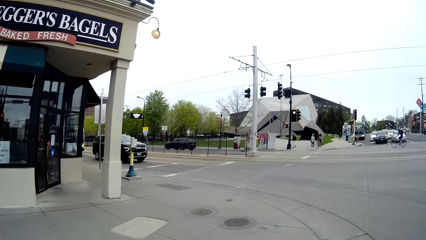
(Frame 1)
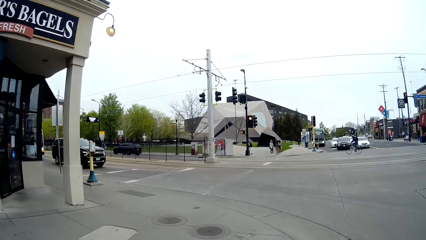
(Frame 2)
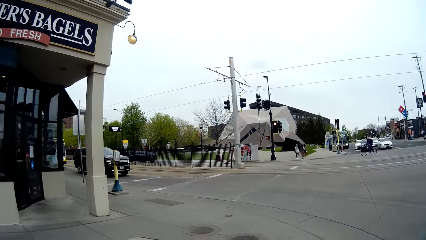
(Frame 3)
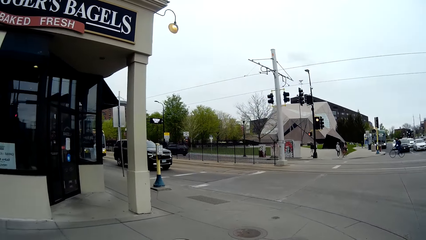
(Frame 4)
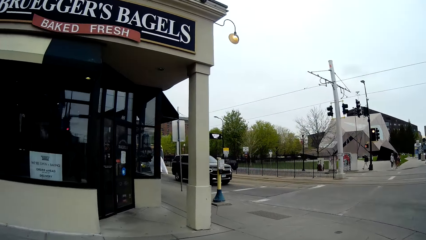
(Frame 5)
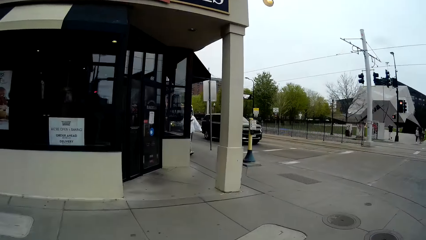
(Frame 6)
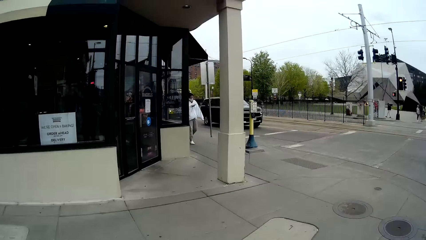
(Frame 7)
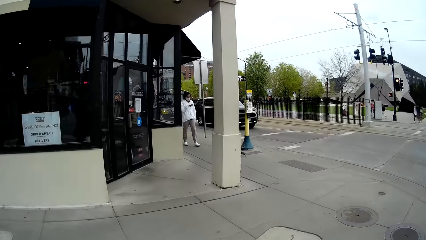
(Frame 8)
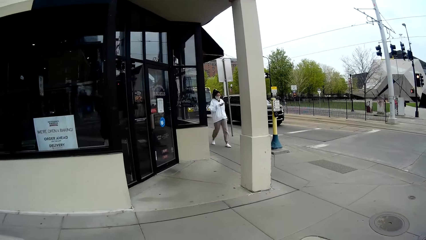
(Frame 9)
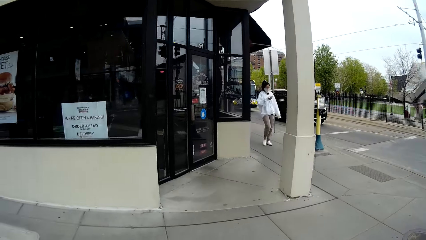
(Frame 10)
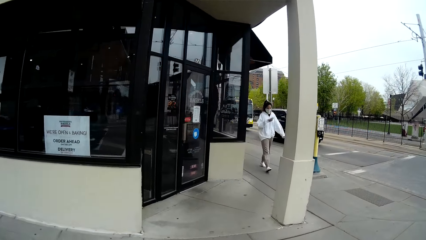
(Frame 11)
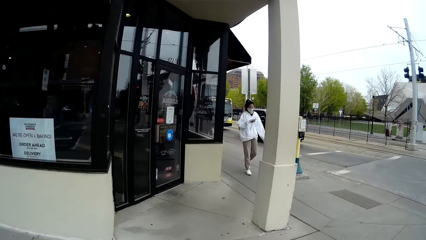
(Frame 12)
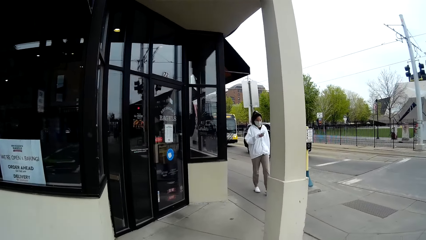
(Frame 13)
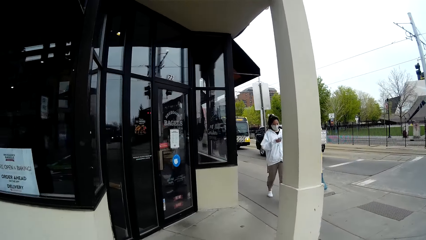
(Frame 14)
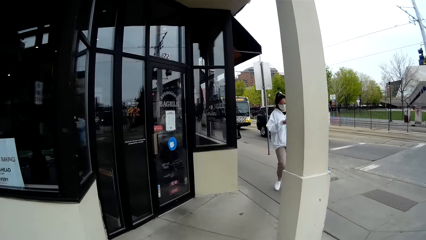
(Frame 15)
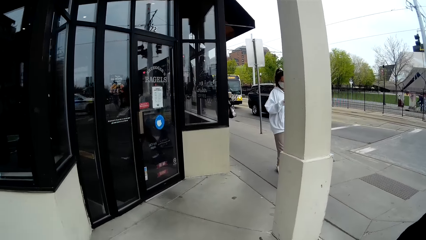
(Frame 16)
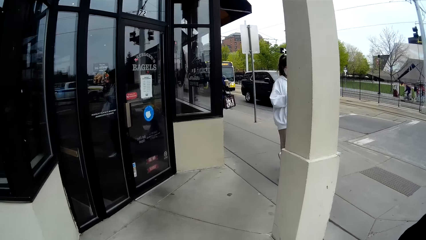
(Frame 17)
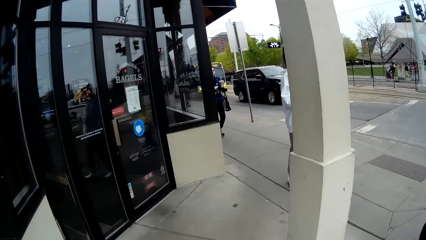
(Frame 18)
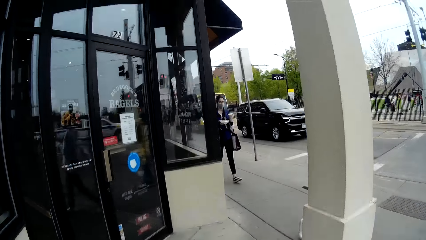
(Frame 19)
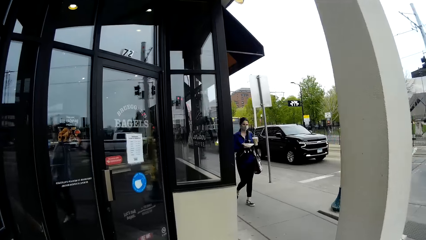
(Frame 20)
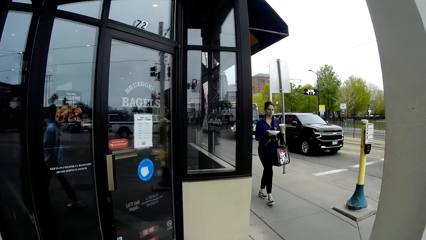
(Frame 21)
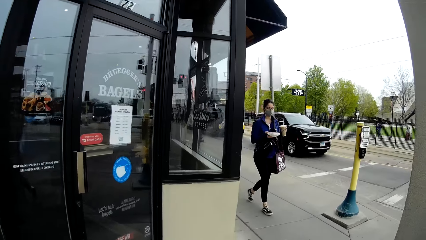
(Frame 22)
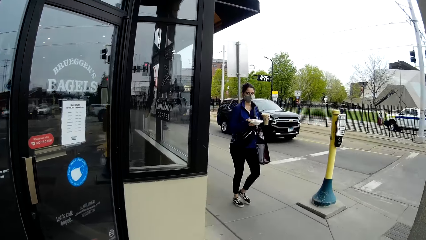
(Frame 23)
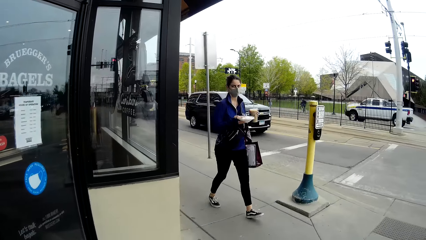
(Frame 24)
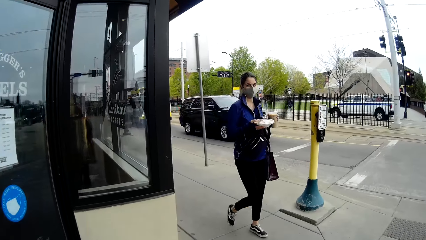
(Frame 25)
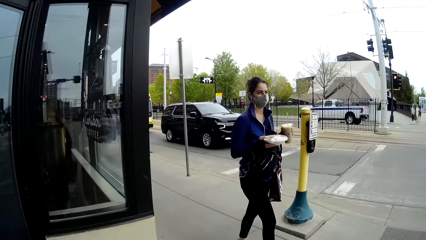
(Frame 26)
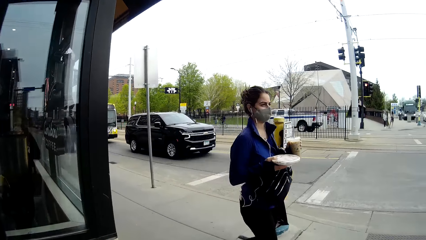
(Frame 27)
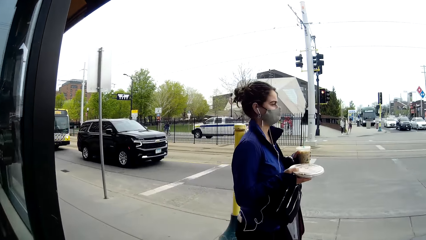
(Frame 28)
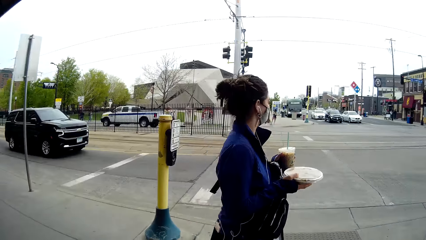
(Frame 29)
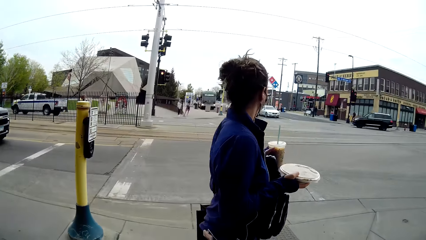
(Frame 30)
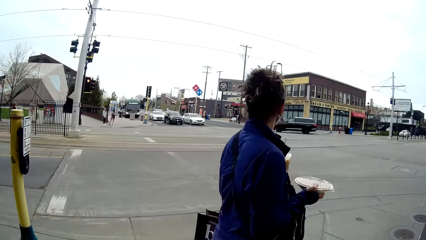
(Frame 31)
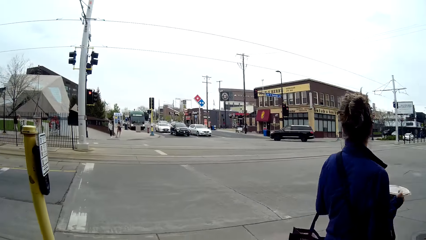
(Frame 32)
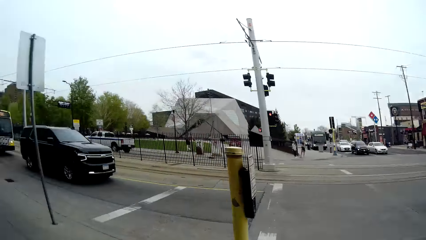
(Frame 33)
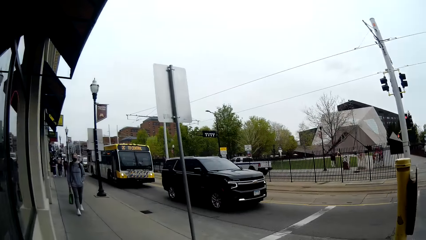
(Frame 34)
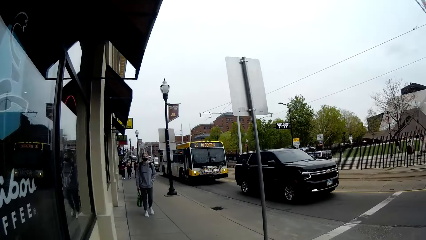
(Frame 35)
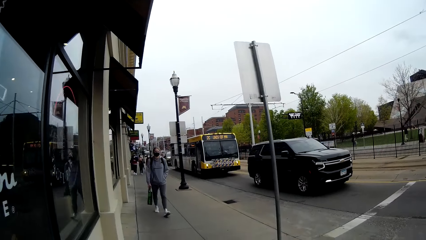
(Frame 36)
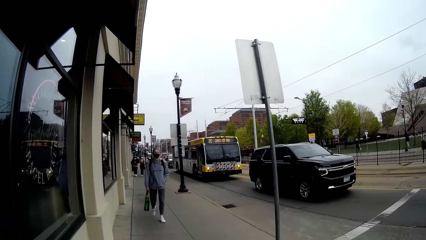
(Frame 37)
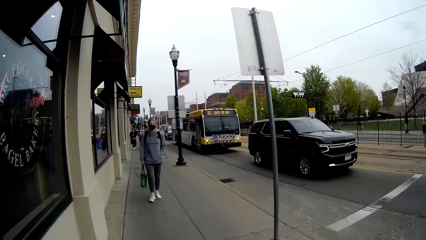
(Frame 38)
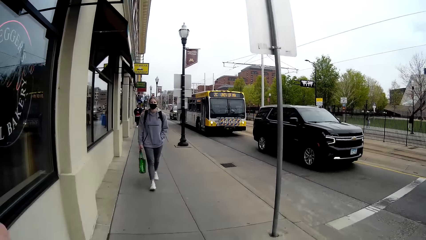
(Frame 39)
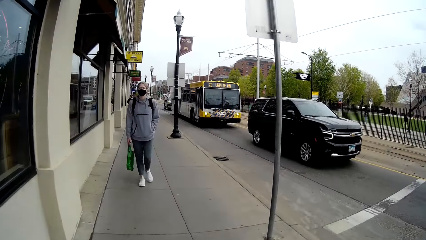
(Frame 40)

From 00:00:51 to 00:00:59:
The camera wearer walks on the sidewalk. The lady walks on the sidewalk.

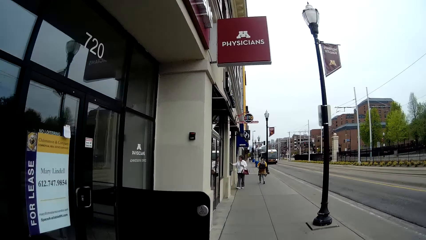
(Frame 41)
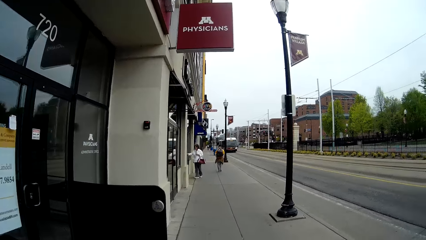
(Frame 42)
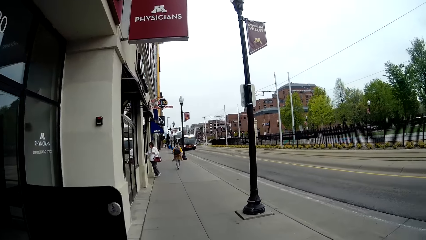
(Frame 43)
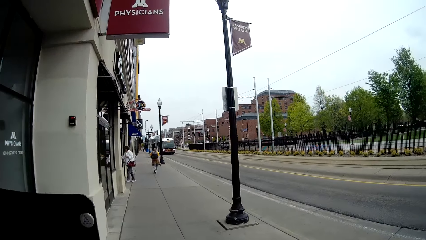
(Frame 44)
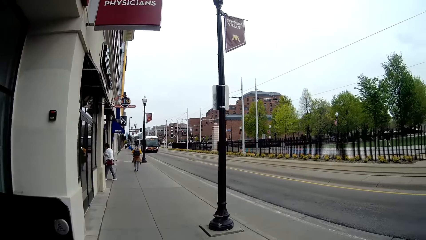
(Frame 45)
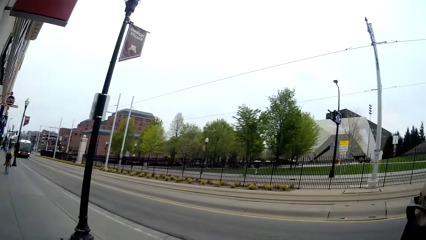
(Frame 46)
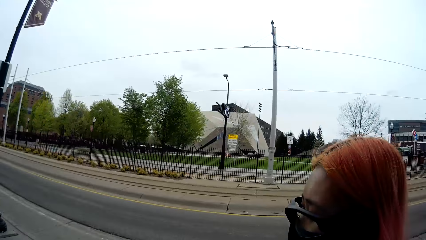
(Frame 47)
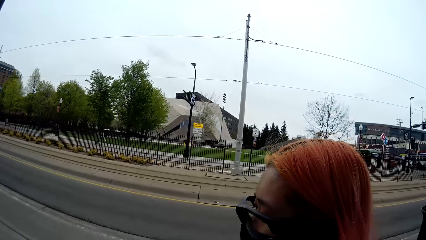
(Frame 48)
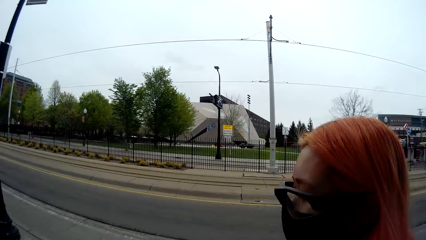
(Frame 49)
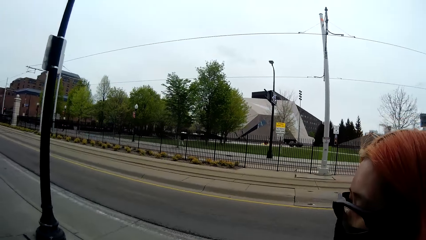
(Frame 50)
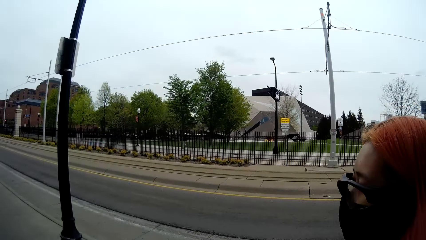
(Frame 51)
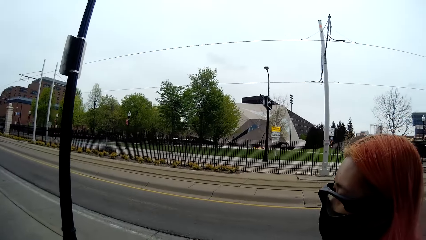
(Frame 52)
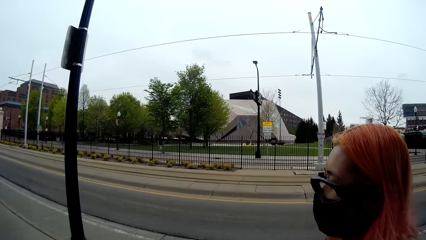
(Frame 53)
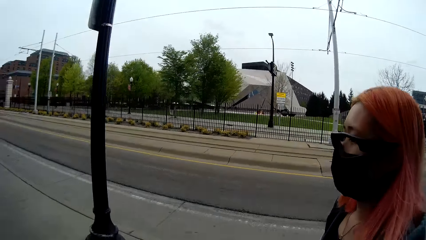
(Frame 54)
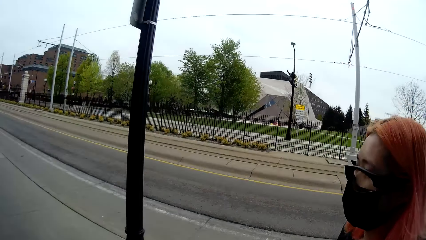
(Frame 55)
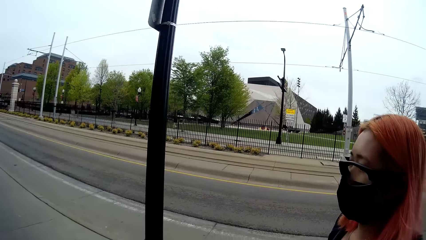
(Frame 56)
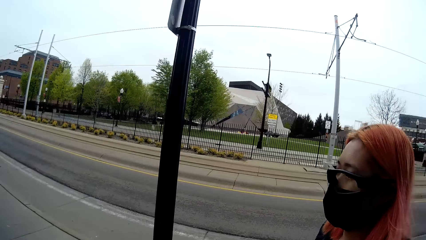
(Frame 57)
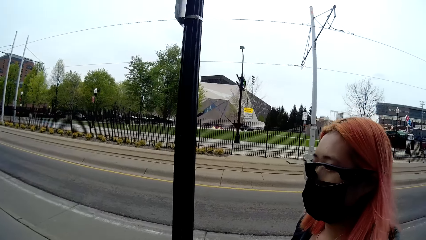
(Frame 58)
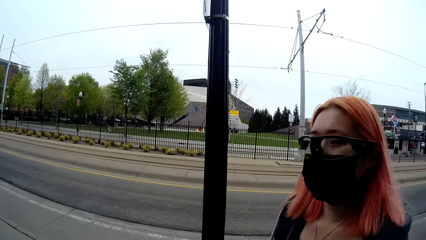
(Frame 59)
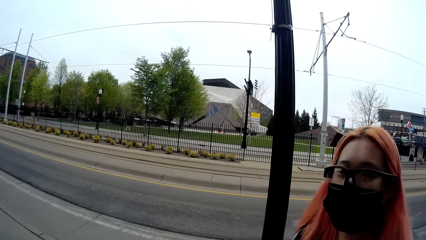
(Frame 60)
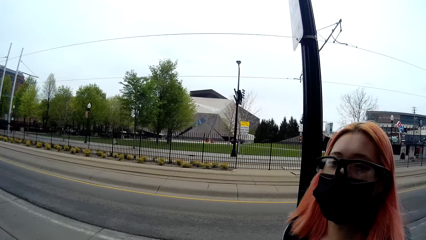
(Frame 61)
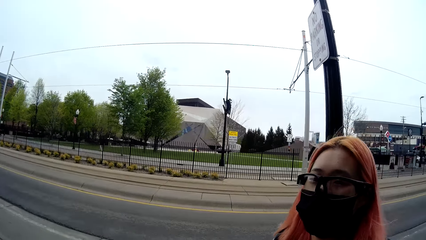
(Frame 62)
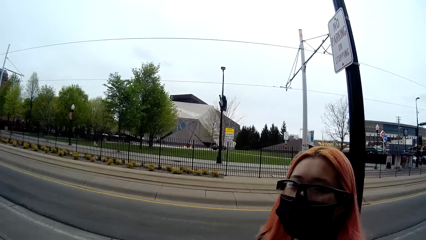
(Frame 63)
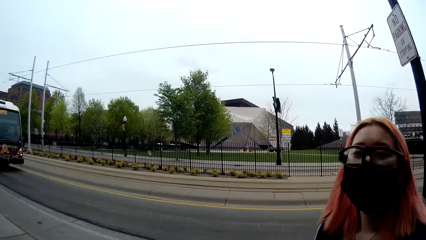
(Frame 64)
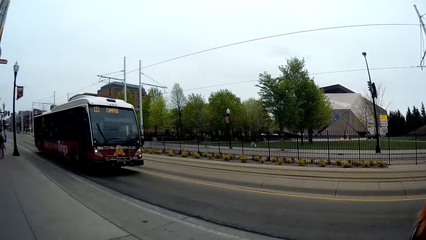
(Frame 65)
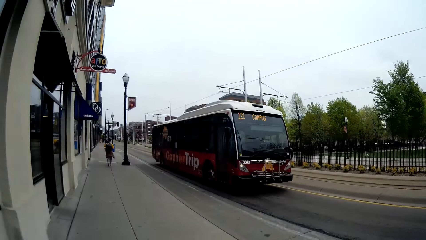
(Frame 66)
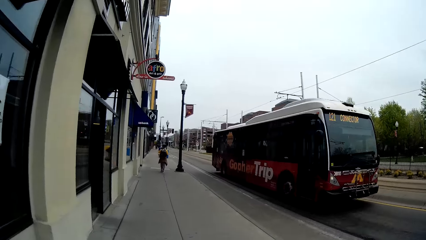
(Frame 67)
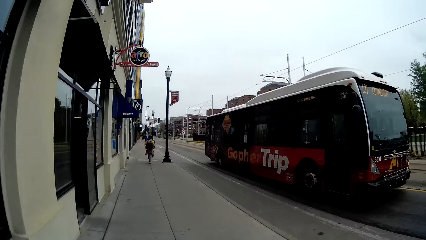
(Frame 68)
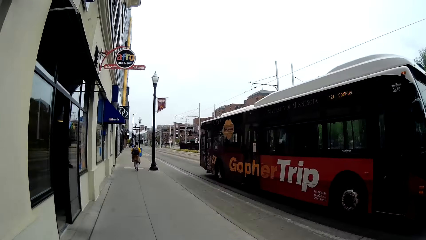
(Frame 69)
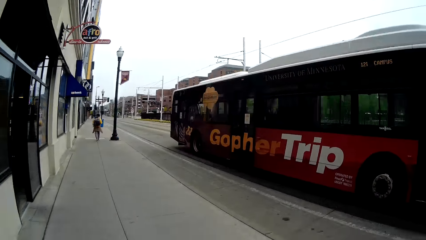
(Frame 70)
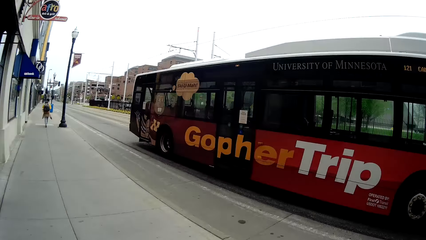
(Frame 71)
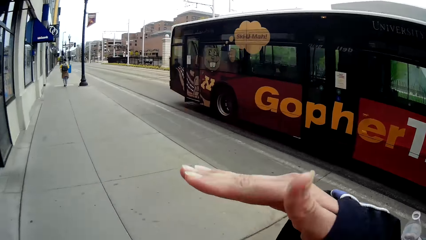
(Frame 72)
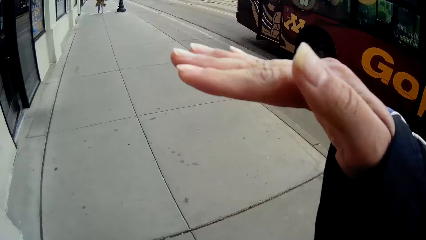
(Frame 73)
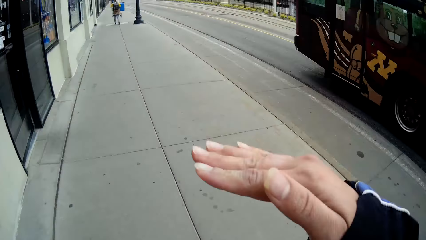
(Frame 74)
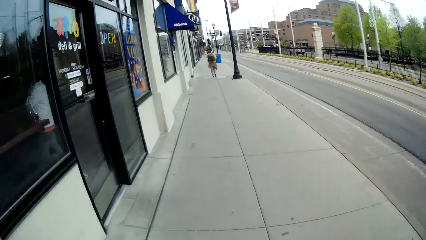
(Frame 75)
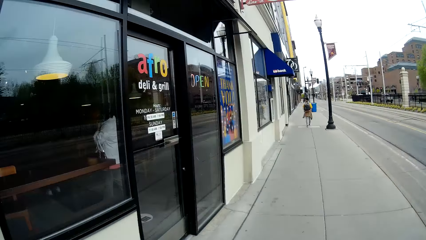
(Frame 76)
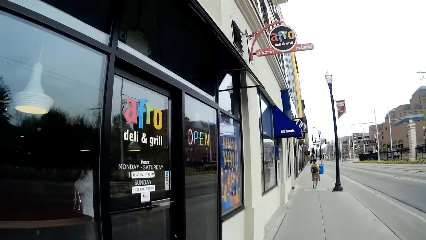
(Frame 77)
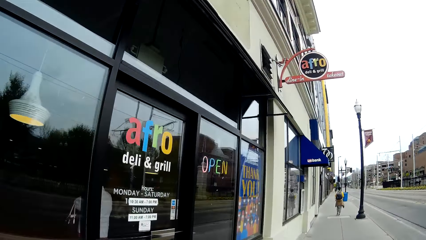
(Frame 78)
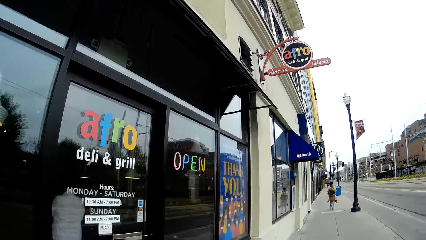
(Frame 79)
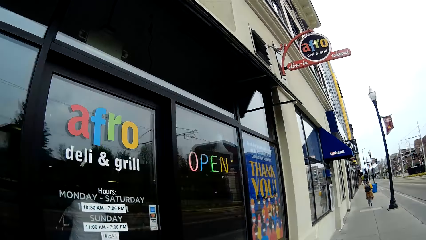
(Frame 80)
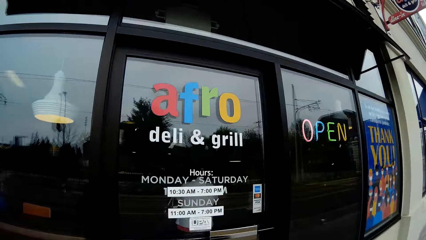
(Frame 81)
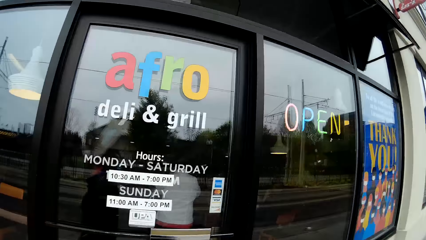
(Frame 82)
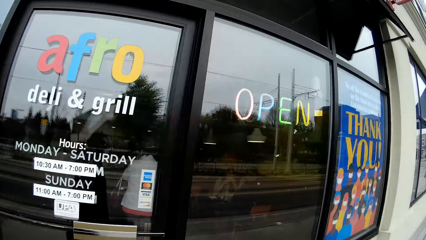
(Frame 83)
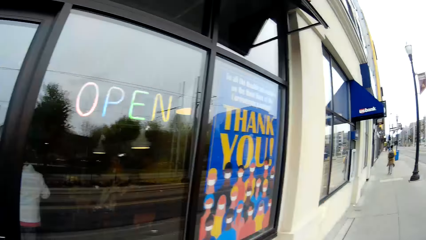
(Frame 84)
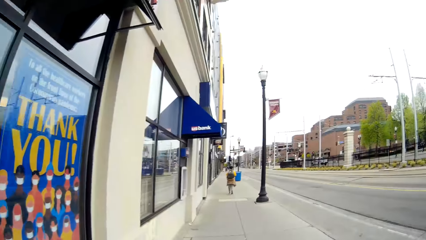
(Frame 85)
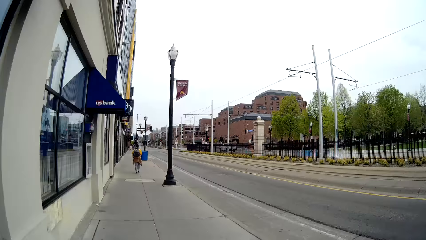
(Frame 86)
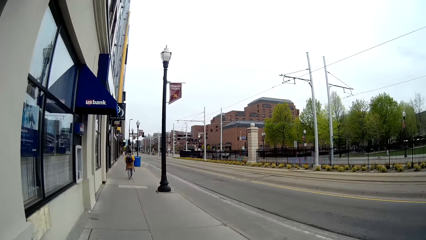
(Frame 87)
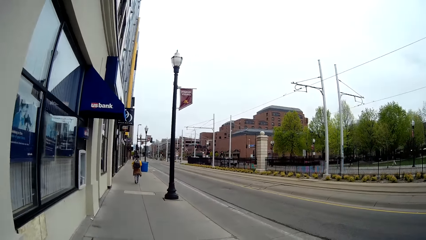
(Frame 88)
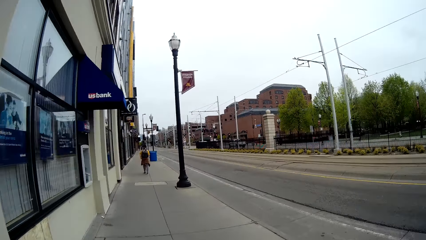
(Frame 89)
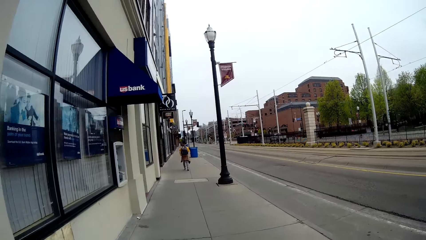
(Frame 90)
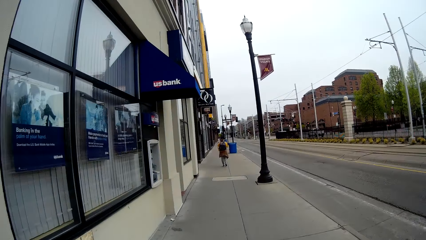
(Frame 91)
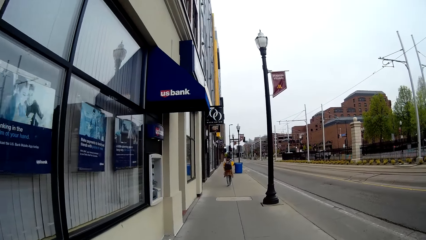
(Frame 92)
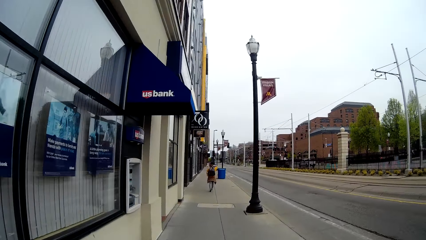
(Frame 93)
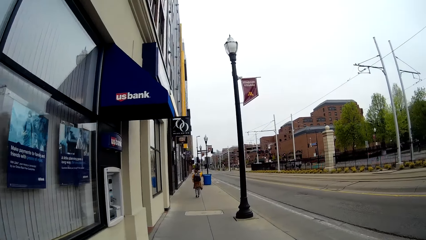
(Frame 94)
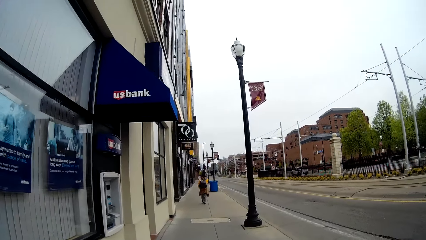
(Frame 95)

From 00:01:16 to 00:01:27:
The camera wearer stares at the lady. They stare at the road.
